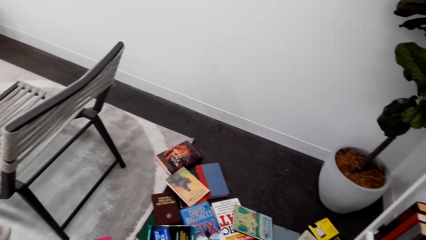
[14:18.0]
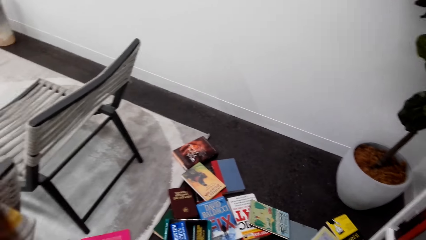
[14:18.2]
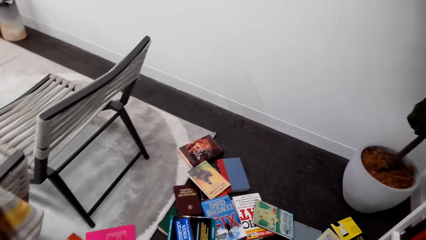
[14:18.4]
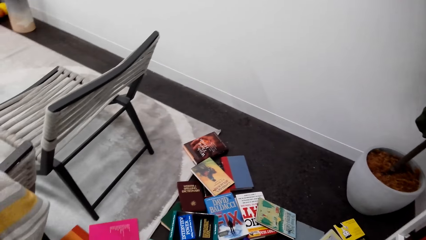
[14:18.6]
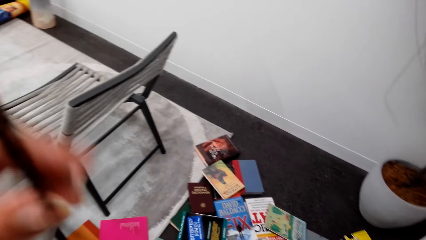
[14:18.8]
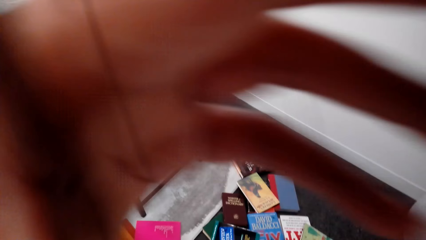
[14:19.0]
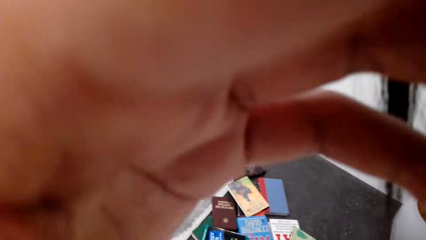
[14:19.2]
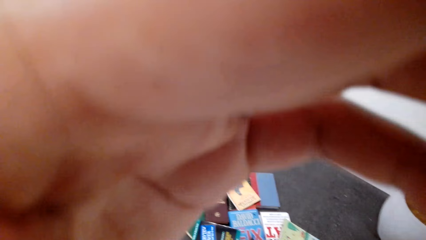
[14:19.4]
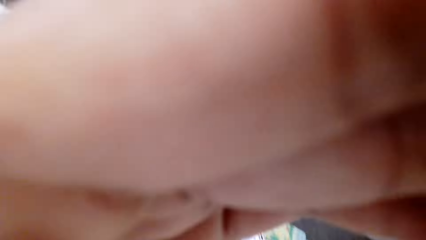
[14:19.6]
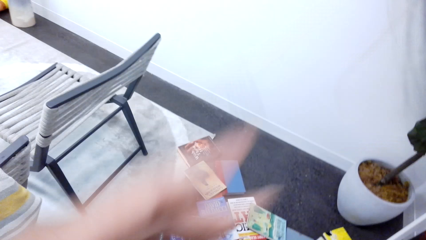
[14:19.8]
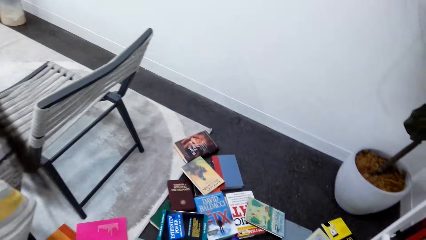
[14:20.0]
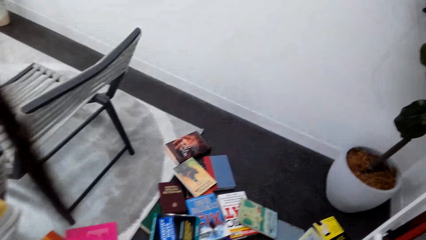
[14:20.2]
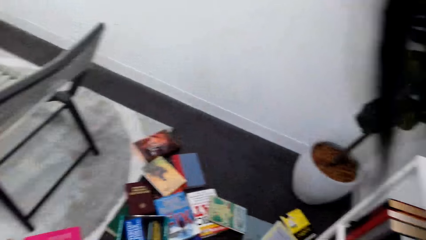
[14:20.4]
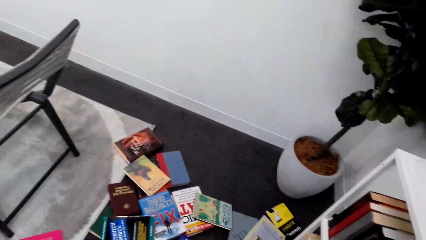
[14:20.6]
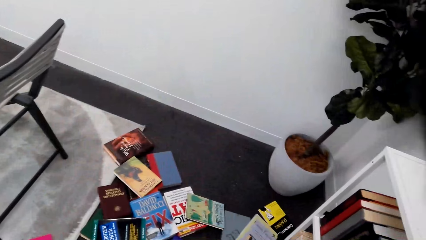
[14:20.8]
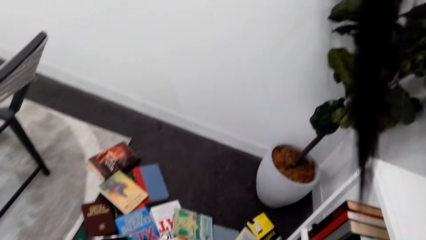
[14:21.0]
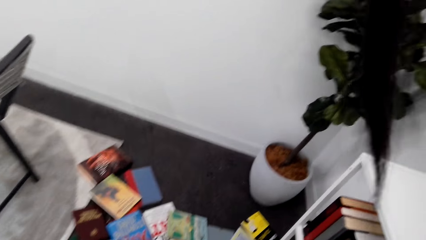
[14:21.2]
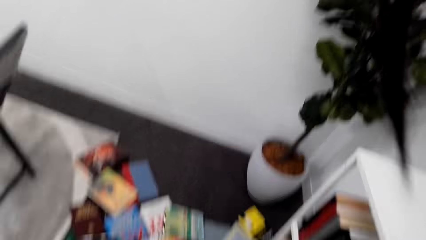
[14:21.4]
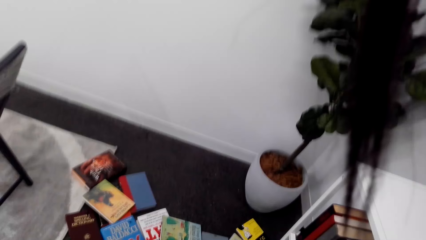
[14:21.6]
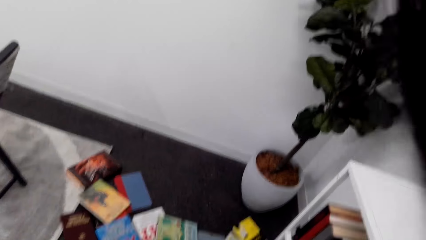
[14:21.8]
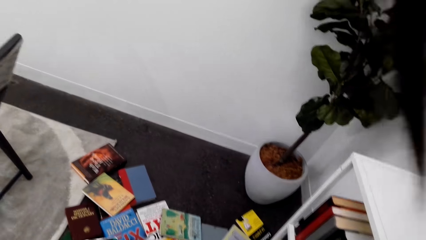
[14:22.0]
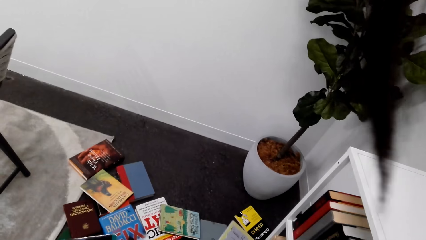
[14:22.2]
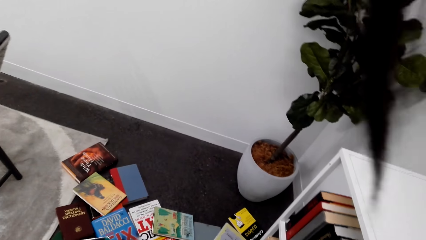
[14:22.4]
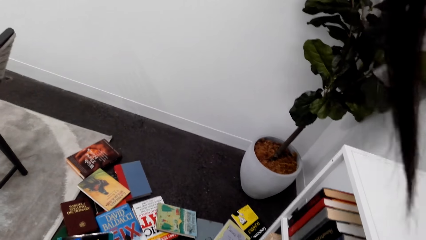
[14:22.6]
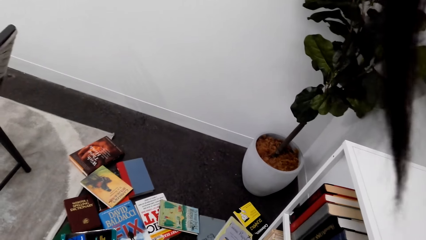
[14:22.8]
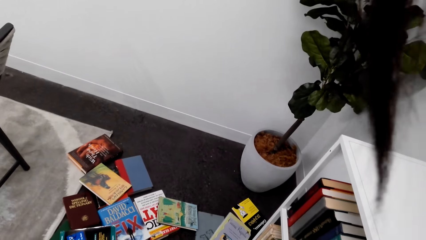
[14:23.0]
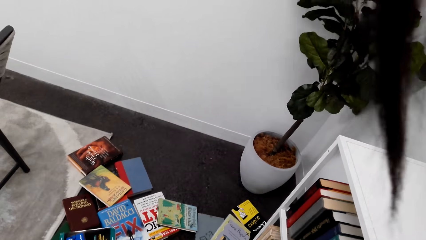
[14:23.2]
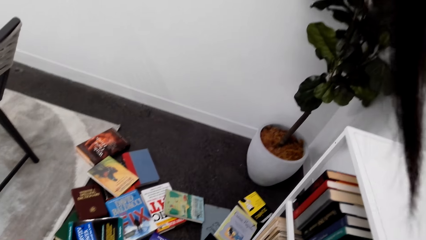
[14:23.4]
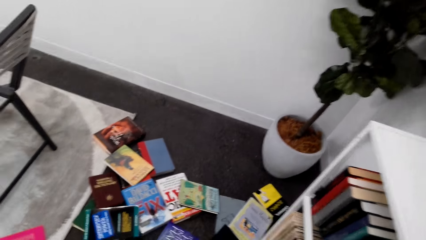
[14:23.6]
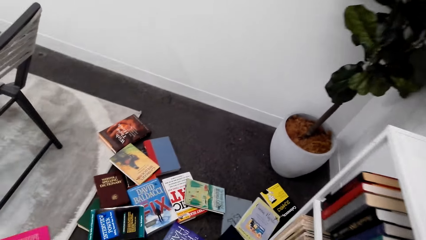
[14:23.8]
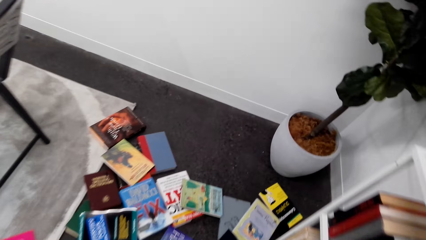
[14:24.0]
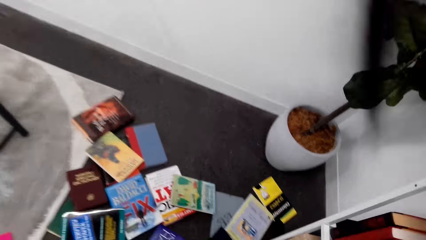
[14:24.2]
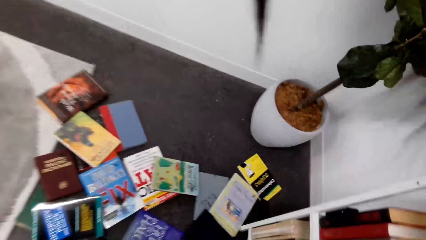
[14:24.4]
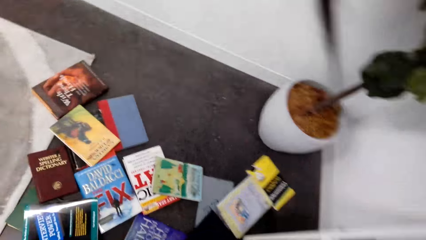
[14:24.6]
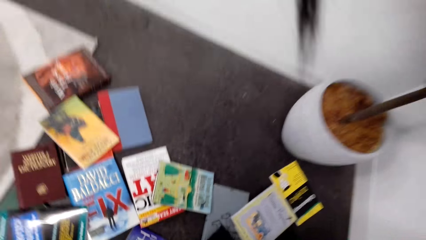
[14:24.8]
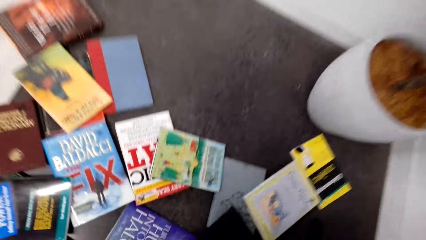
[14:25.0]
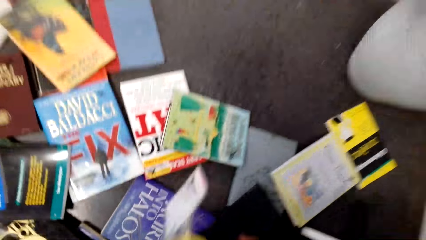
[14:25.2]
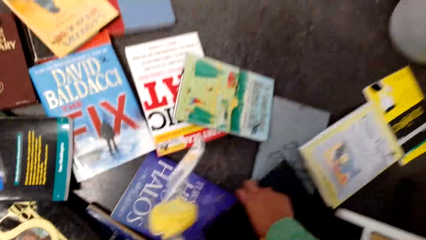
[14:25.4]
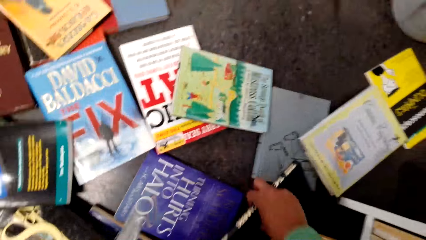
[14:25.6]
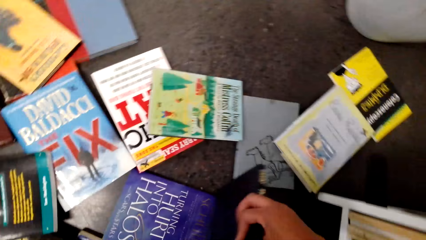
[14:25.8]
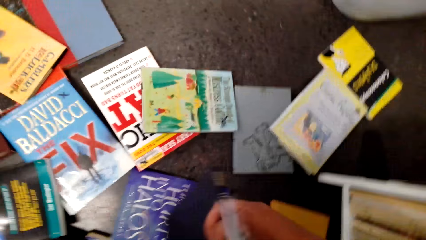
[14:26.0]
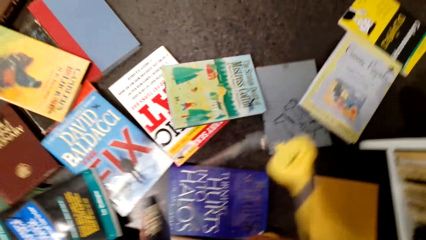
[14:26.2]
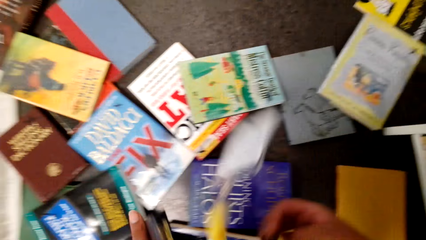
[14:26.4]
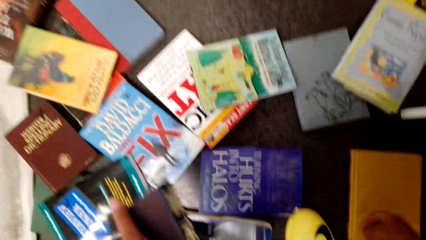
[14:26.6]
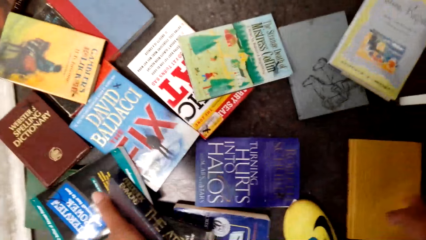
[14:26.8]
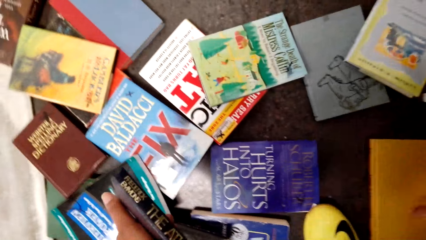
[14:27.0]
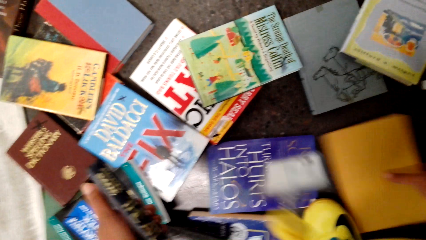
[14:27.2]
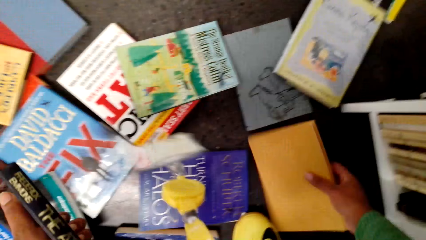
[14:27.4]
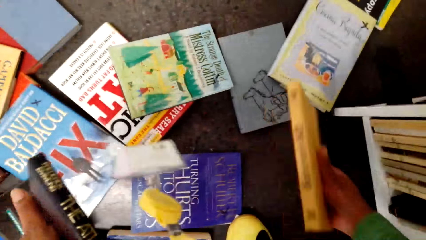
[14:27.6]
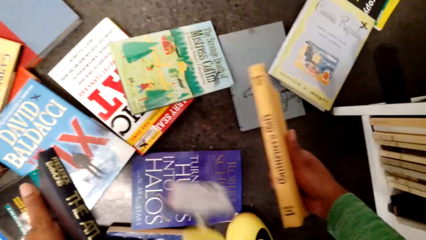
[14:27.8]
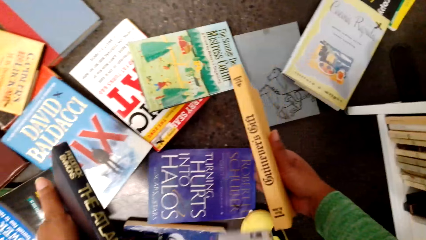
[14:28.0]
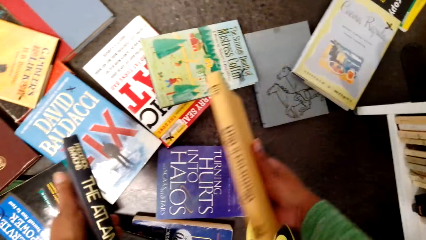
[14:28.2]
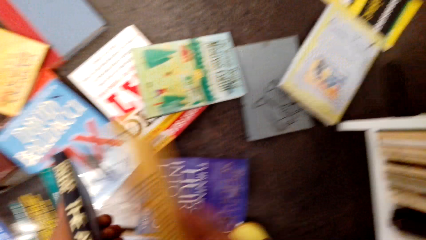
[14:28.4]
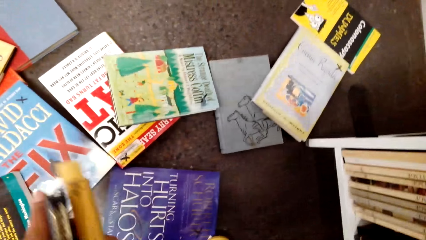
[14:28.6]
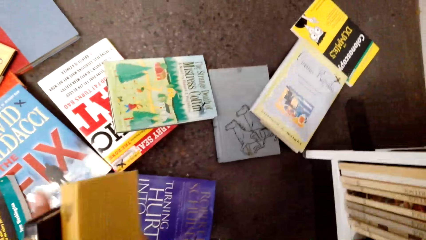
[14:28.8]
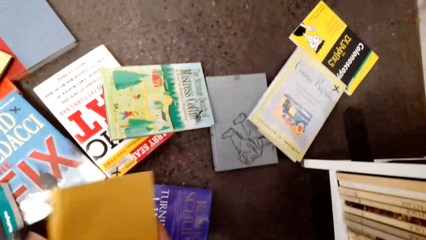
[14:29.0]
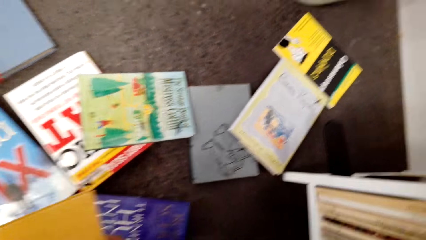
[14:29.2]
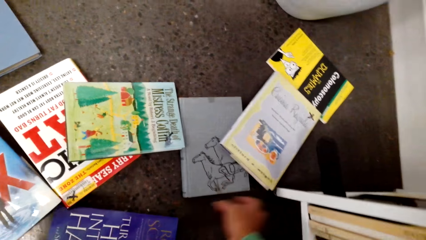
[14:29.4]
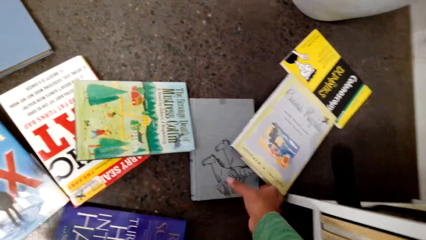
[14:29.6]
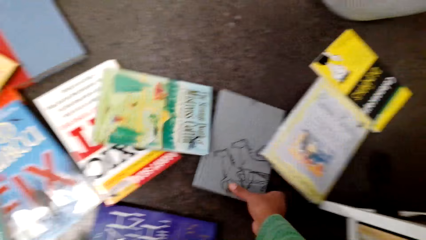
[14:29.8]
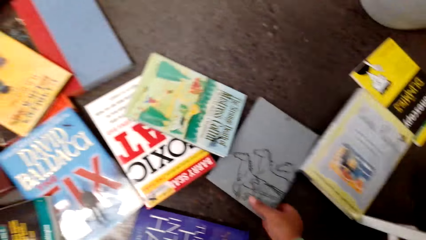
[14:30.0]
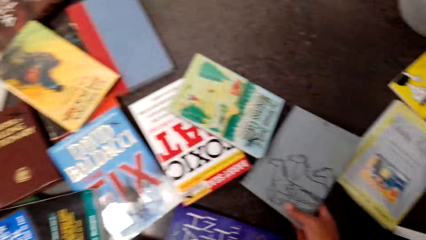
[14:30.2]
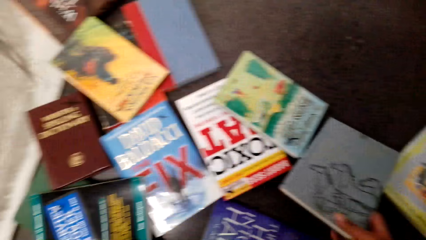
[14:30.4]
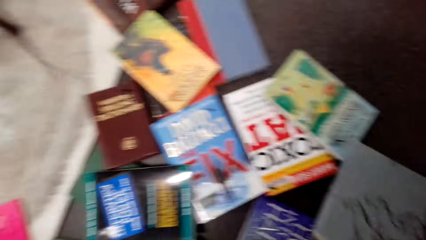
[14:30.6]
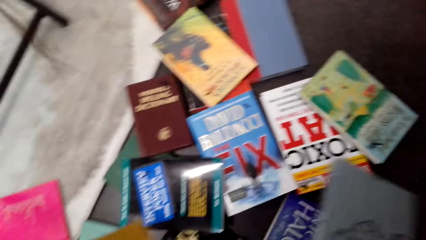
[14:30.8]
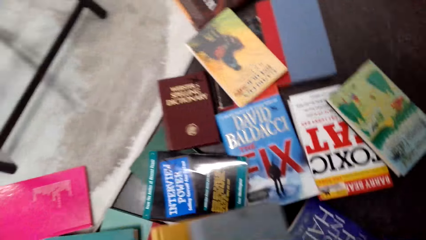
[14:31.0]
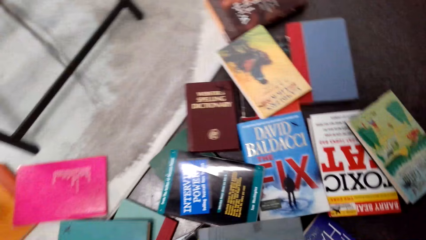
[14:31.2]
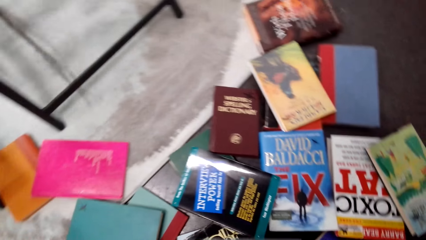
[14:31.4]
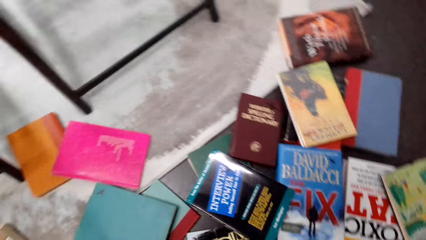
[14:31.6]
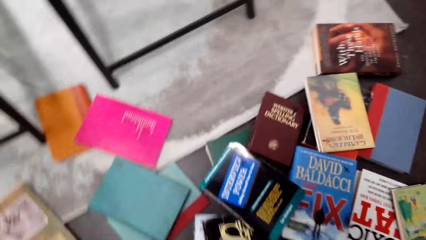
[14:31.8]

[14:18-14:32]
The camera wearer picks a book.

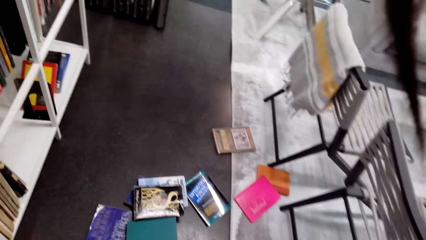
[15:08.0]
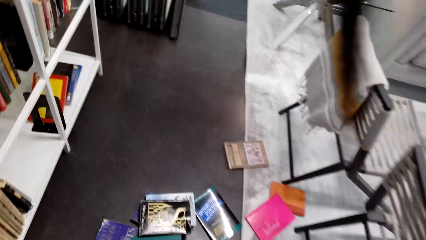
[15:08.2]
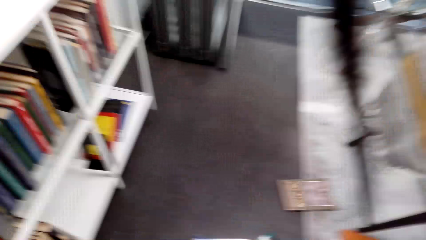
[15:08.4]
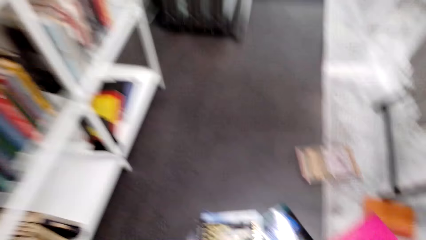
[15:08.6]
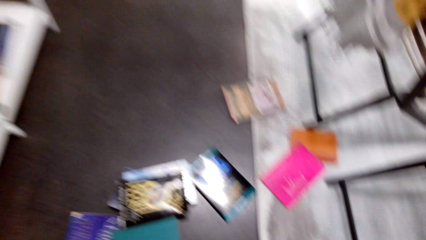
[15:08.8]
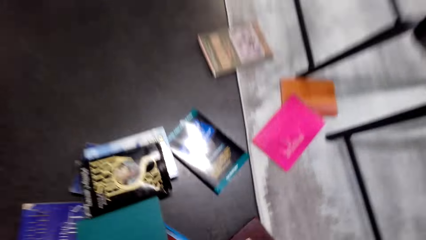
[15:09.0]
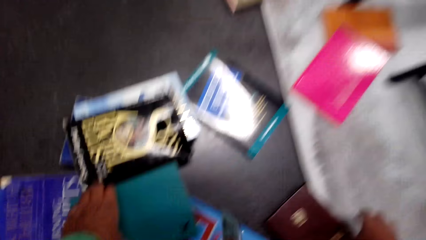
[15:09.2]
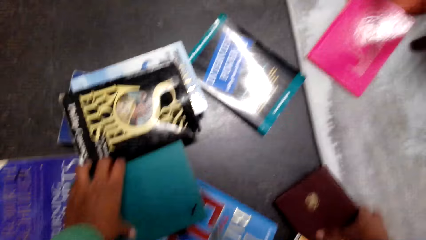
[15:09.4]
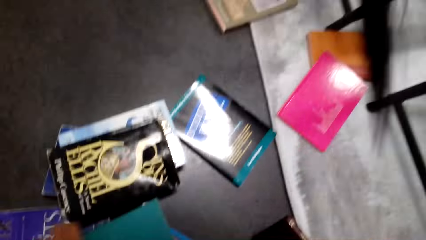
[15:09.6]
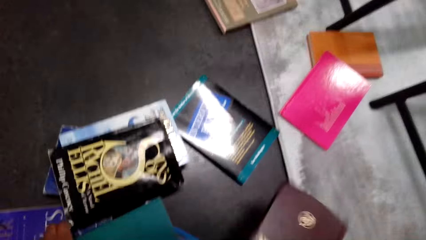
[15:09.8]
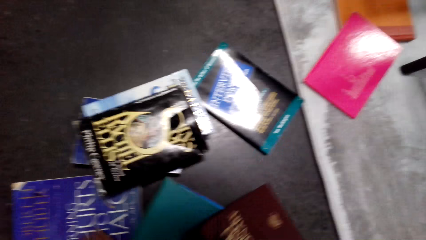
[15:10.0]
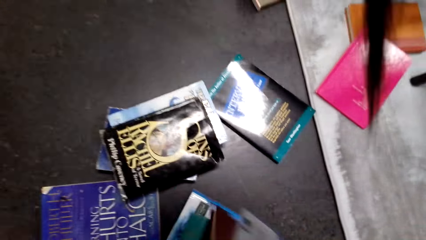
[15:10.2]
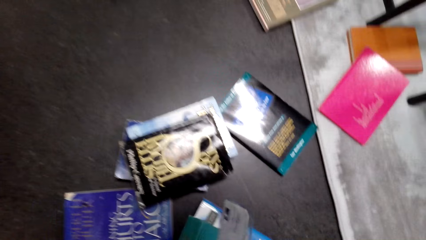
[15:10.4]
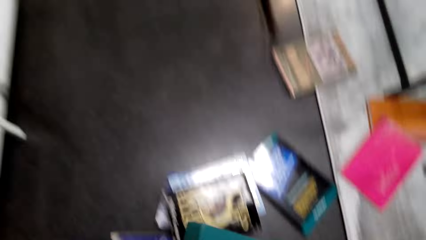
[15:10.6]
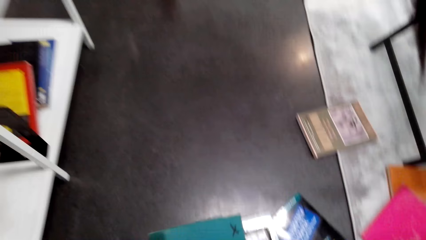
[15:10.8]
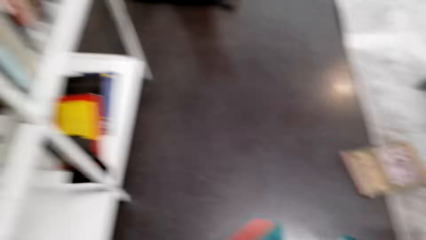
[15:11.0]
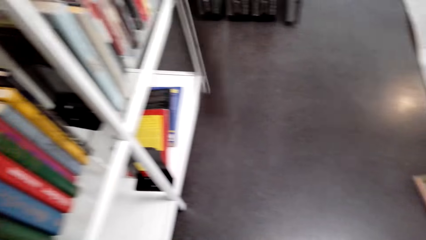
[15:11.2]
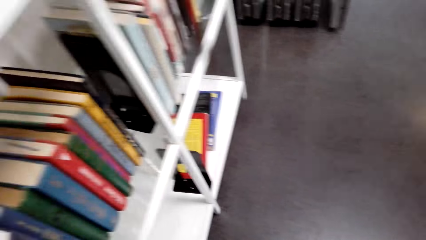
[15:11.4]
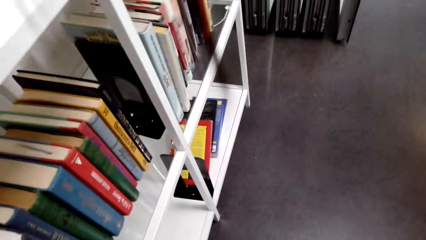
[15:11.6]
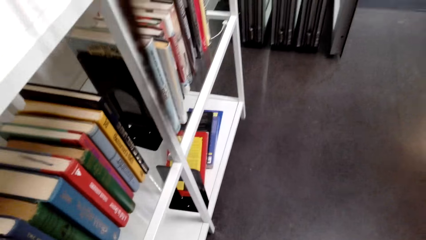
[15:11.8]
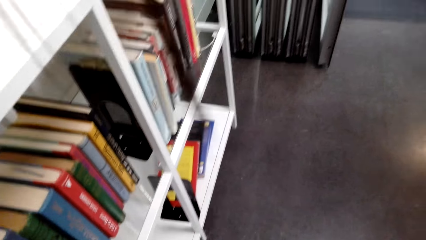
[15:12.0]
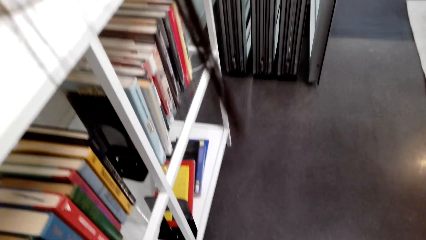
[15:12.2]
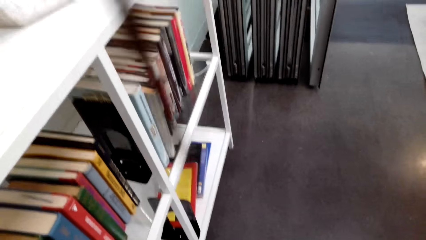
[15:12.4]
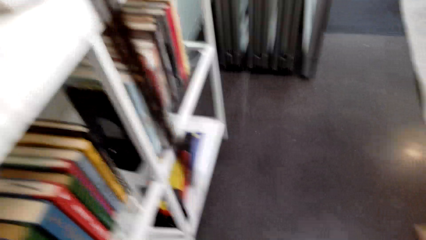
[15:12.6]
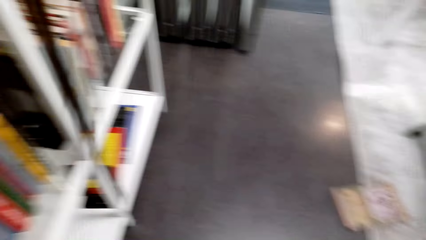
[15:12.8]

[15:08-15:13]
The camera wearer picks a book. They arrange books.
